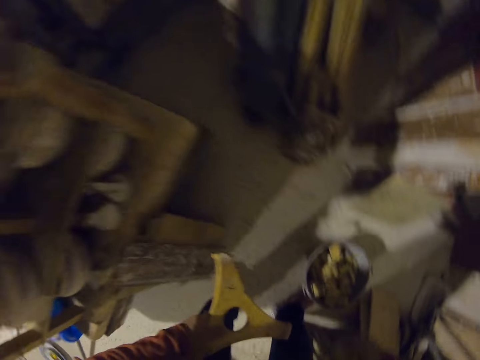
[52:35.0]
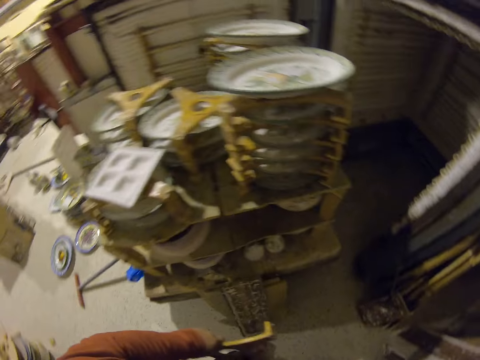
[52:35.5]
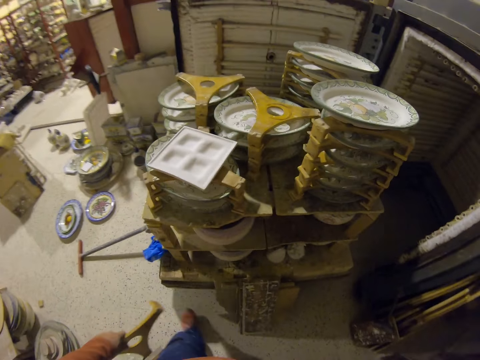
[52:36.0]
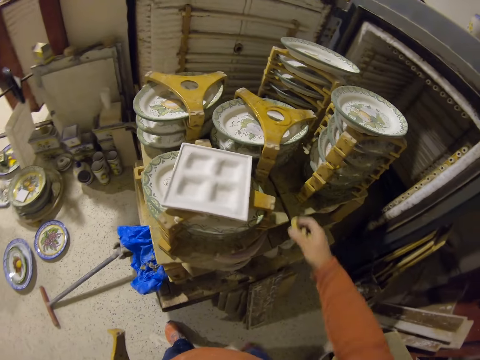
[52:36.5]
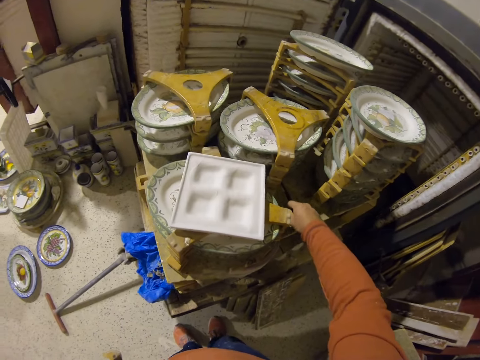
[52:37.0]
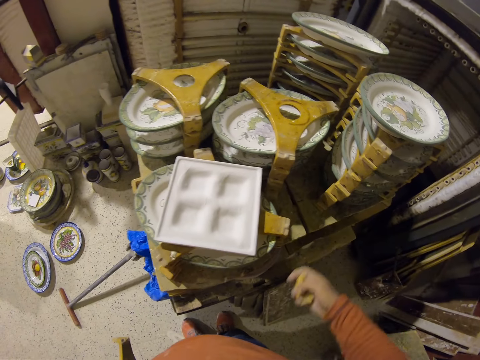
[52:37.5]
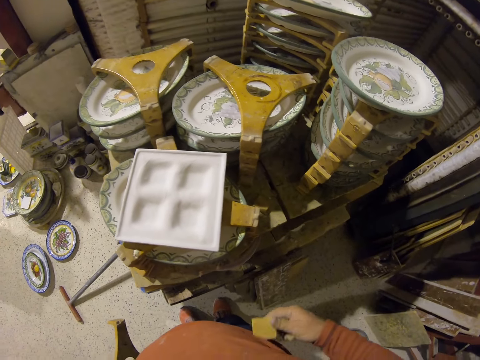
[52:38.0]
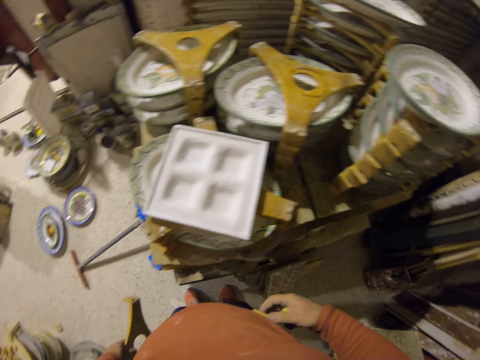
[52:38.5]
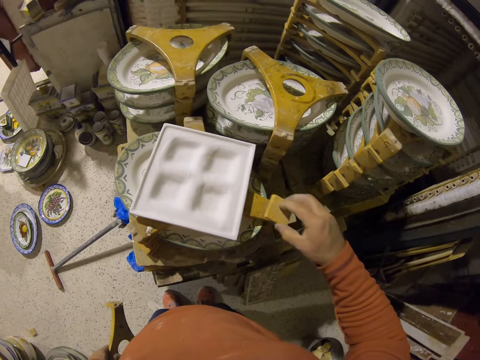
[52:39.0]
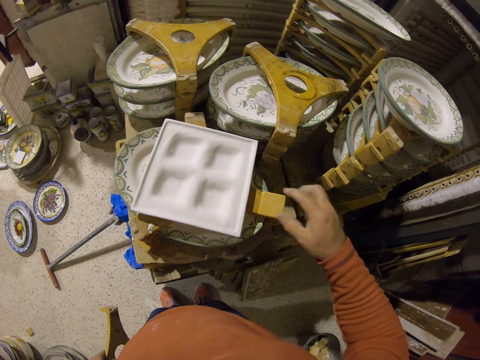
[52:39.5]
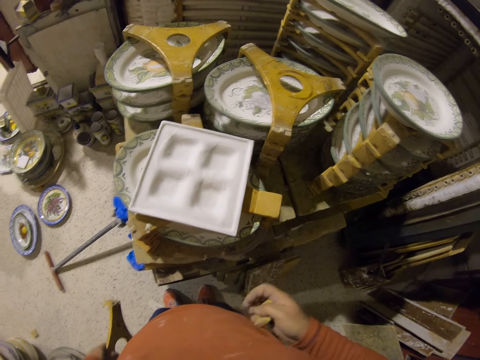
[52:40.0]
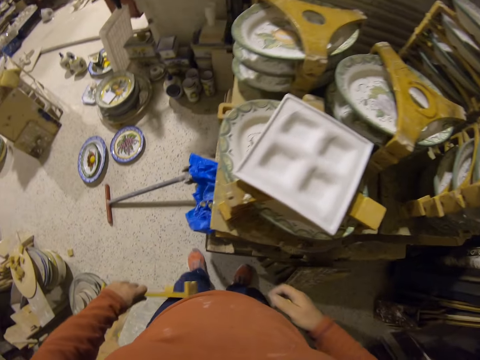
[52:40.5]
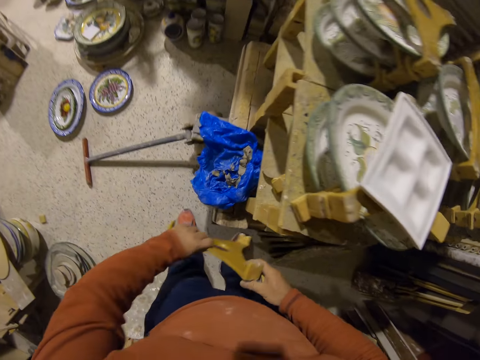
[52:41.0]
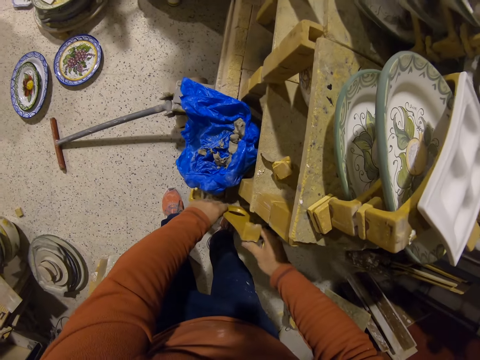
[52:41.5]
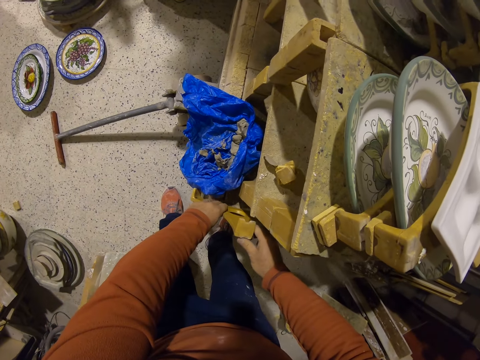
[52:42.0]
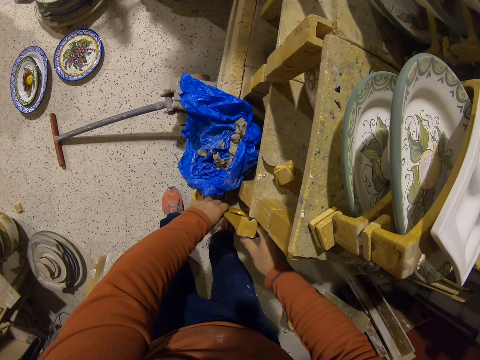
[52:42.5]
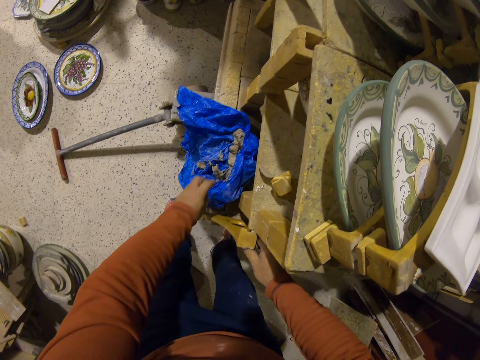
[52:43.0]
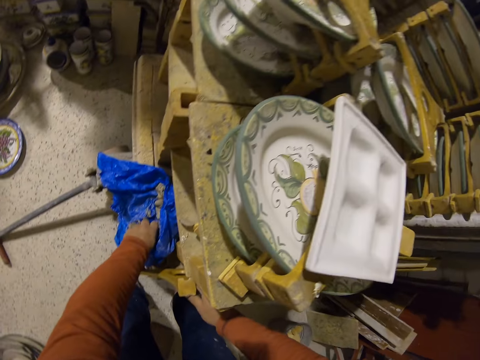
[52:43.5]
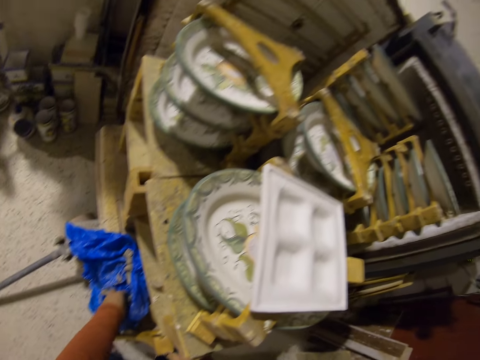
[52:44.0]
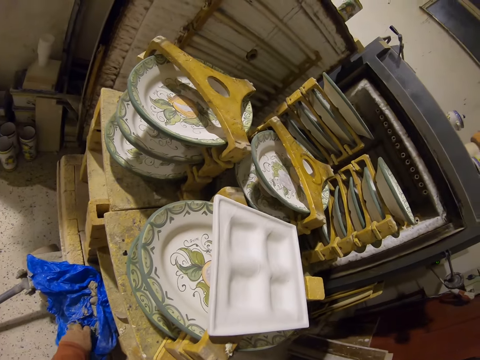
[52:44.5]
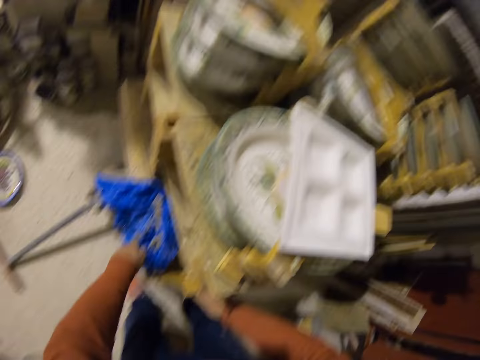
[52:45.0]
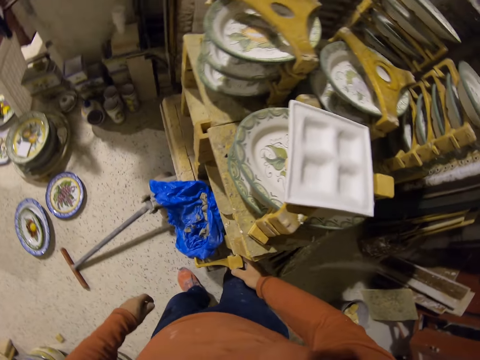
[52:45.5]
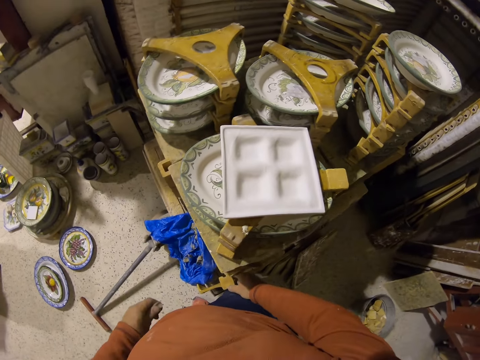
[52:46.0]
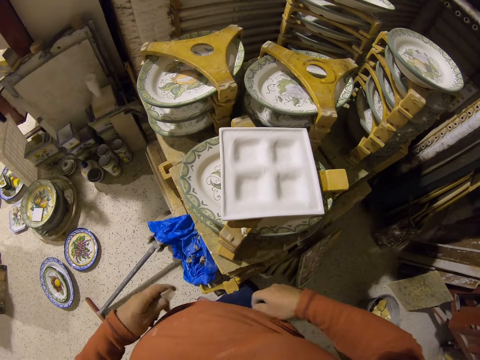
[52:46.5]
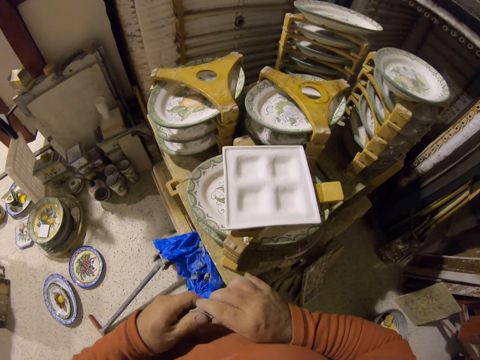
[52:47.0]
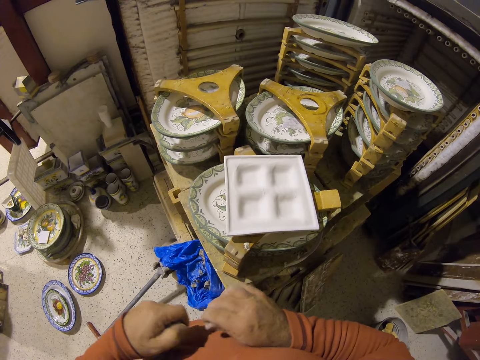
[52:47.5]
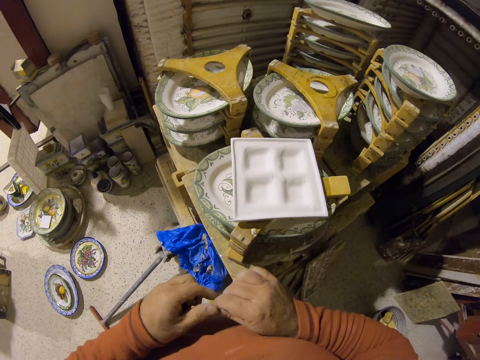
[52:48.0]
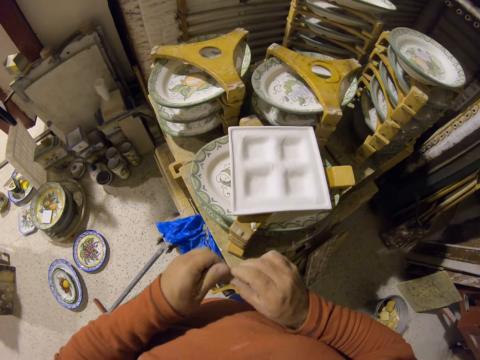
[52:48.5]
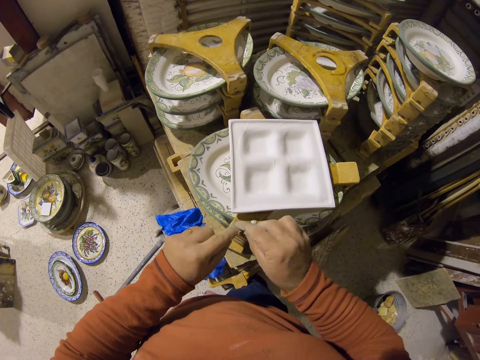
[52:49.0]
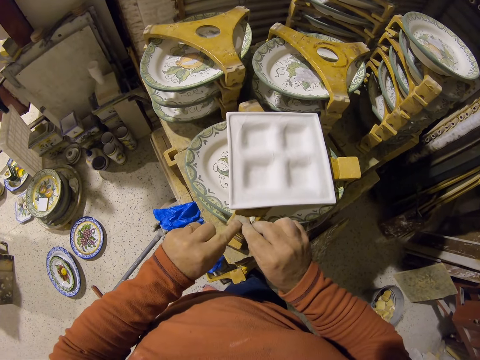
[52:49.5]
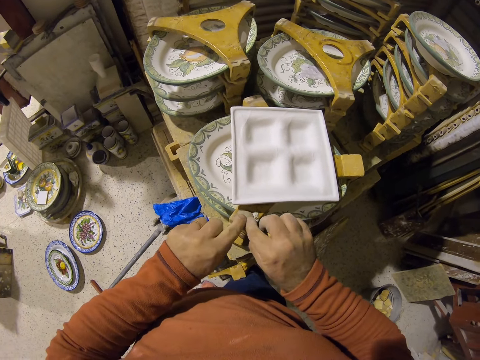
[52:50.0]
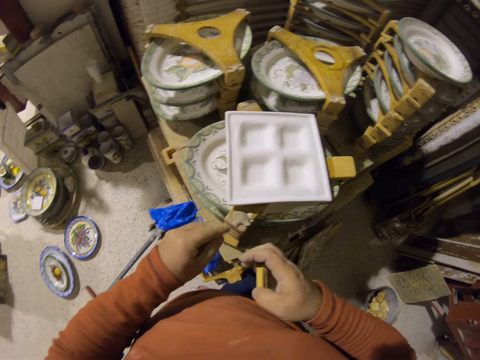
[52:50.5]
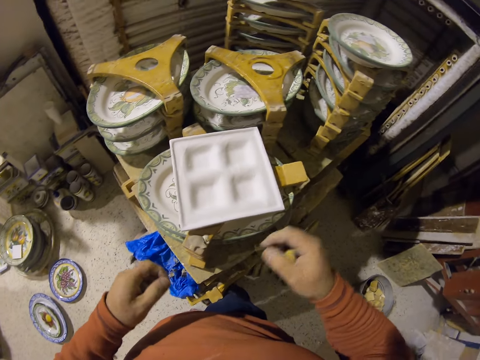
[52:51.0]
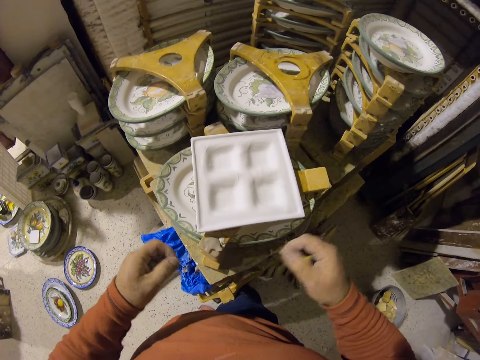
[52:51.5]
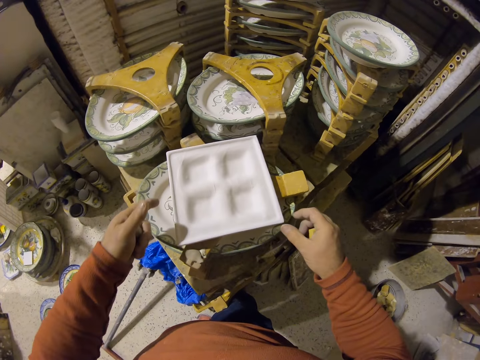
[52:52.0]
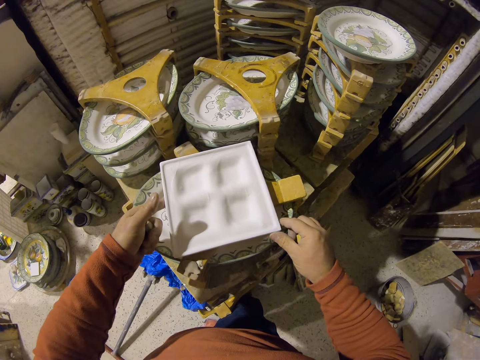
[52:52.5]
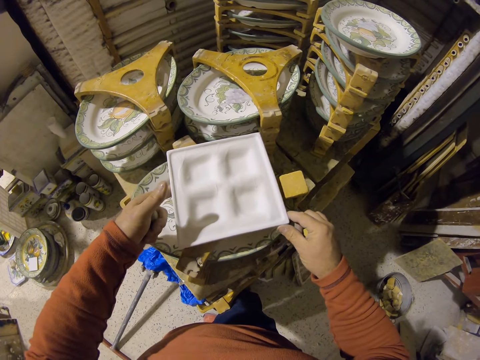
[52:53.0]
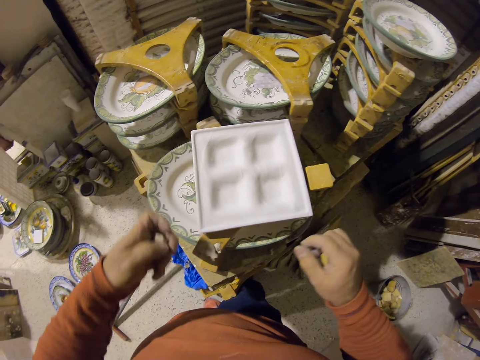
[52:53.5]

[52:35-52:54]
The camera wearer places a stone on the platter holder or plate holder stand. They put the plate holder stand on the shelf. They pick up something from the plastic bag. They place a stone on the platter holder. They adjust the plate.

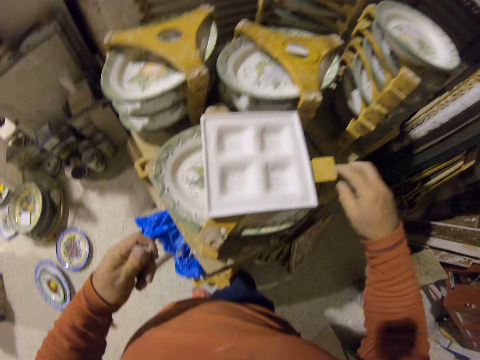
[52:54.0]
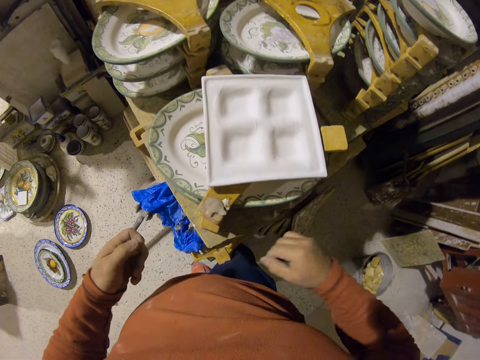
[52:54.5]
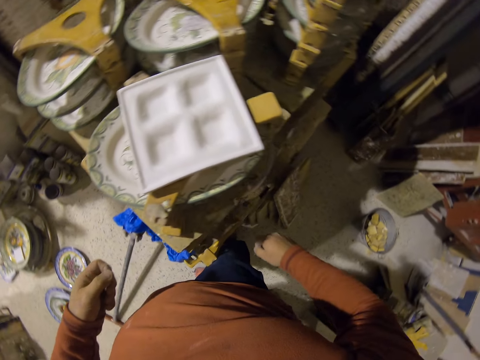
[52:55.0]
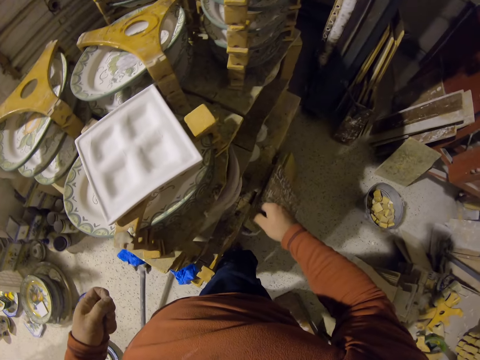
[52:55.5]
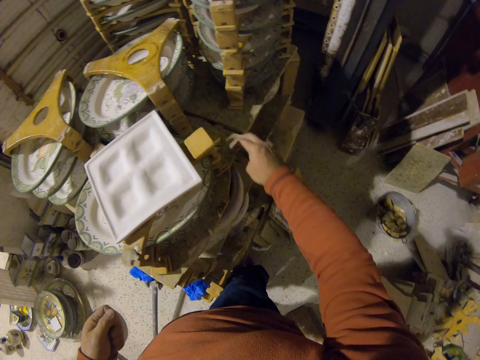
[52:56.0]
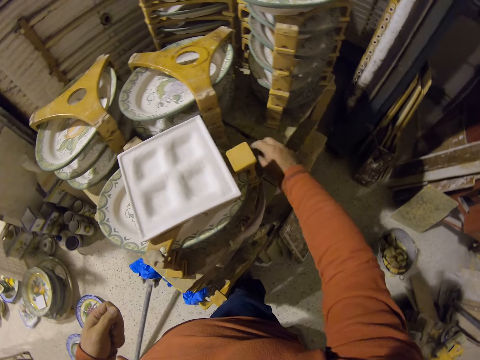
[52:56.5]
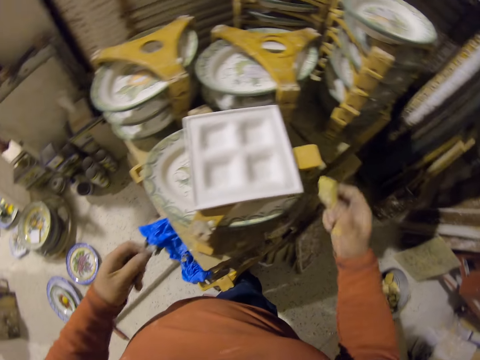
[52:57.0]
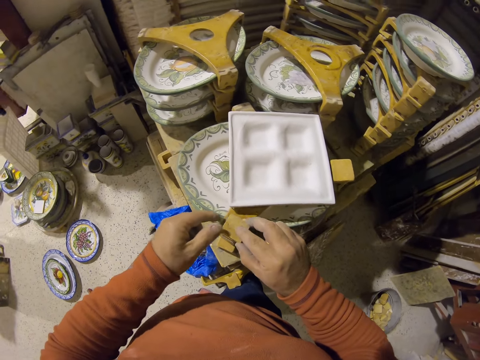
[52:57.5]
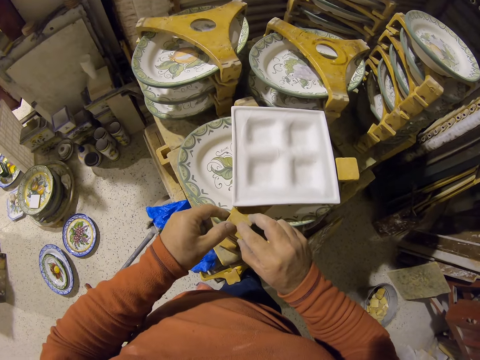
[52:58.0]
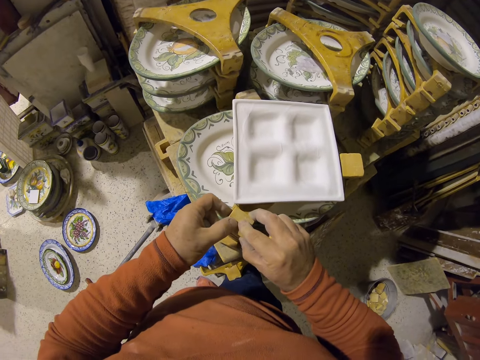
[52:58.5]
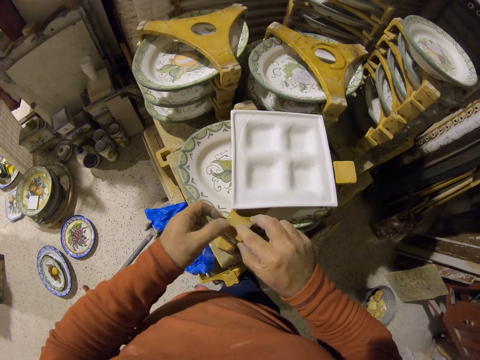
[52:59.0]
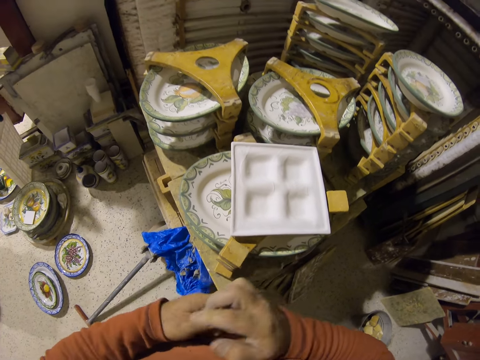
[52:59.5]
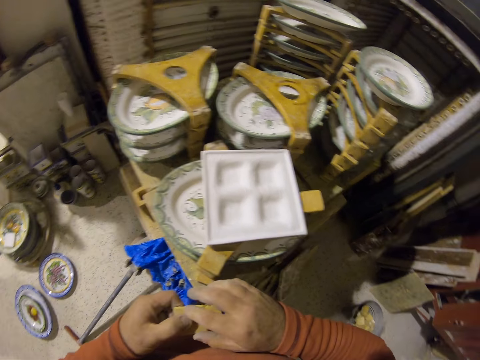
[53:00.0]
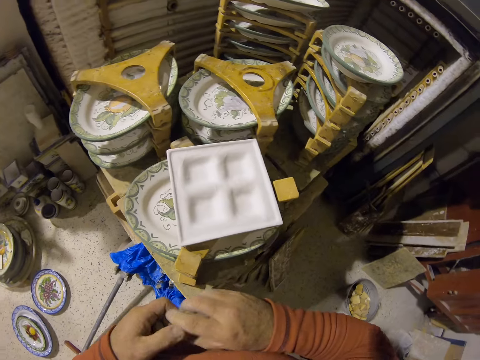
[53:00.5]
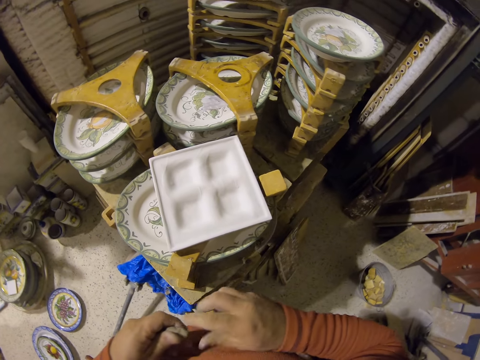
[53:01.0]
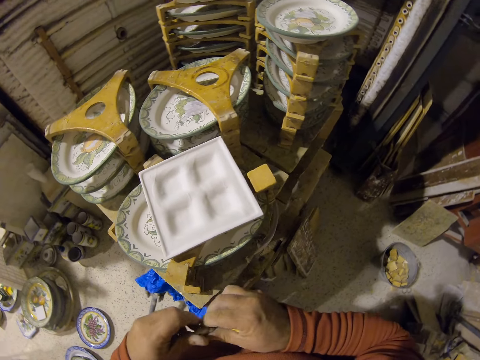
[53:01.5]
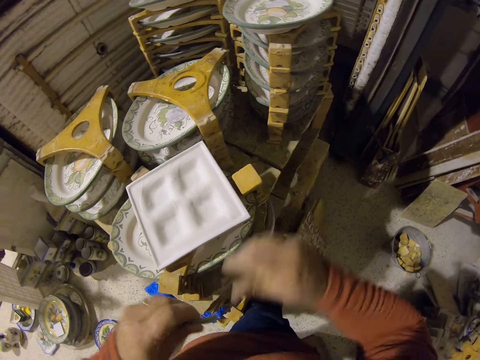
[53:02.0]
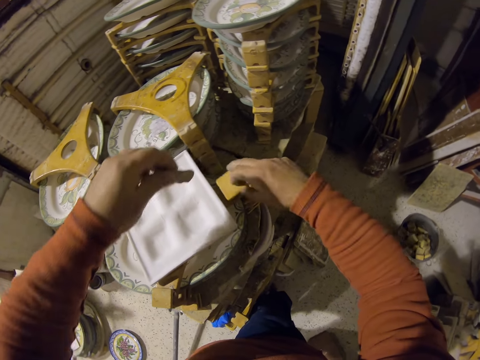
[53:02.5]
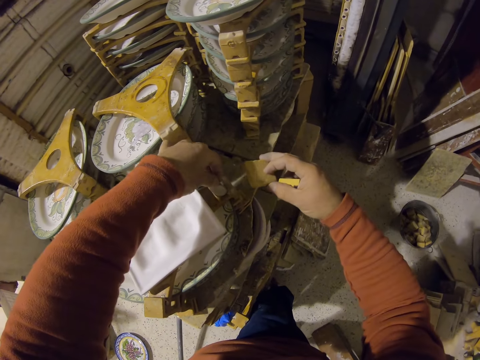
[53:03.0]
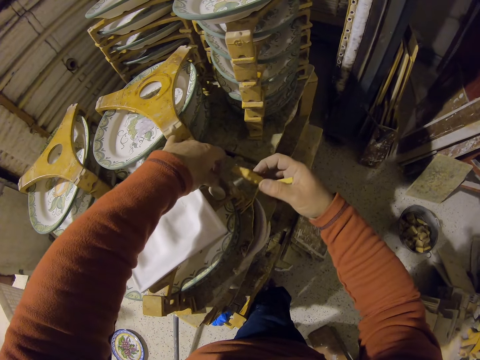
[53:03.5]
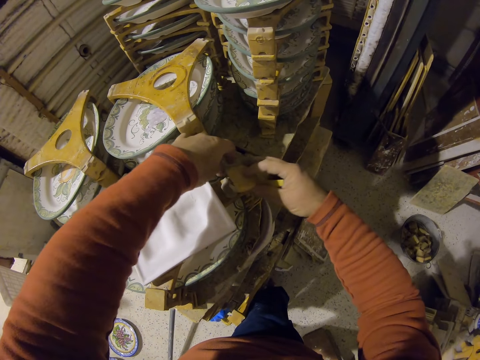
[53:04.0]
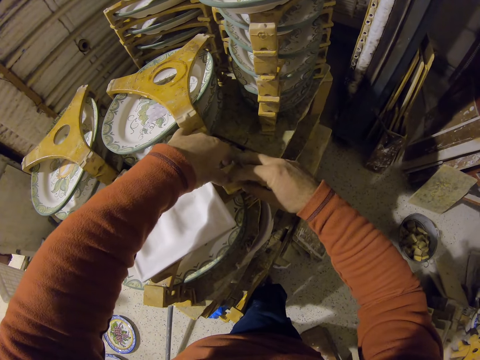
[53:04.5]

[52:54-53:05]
The camera wearer puts something on the plate holder stand.
